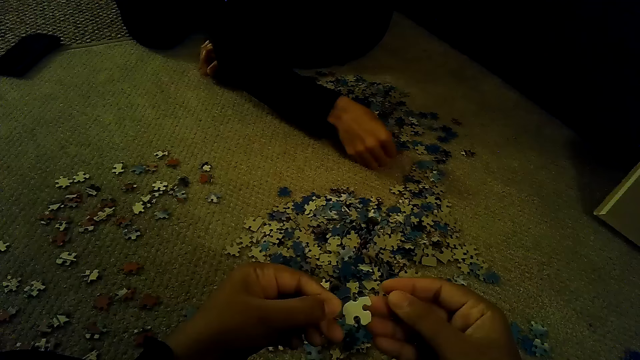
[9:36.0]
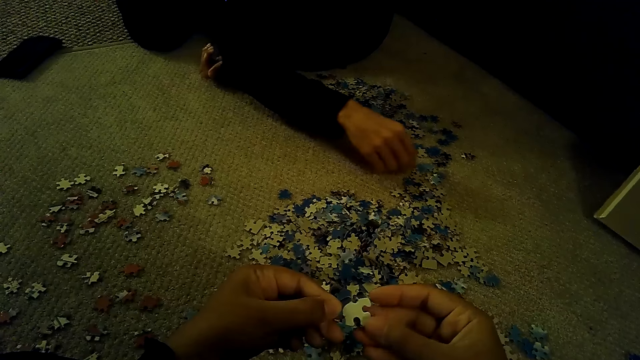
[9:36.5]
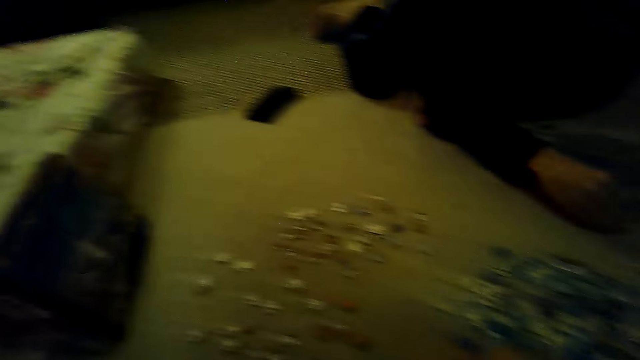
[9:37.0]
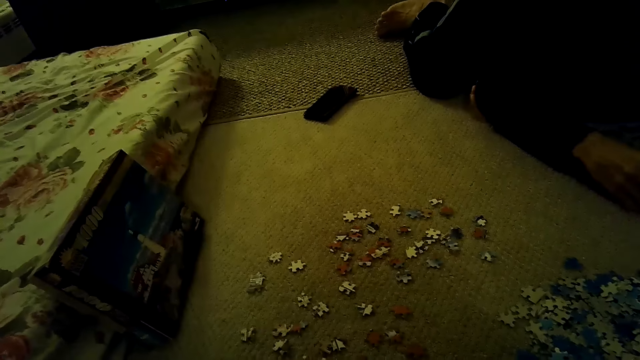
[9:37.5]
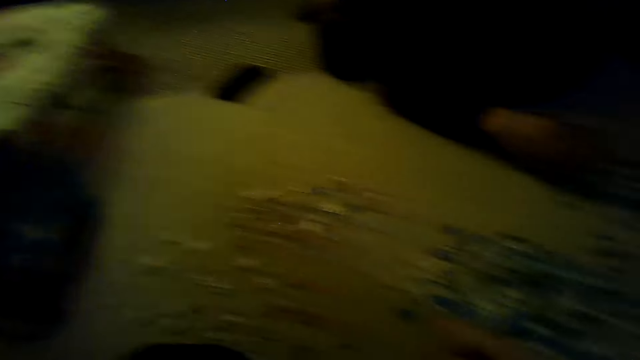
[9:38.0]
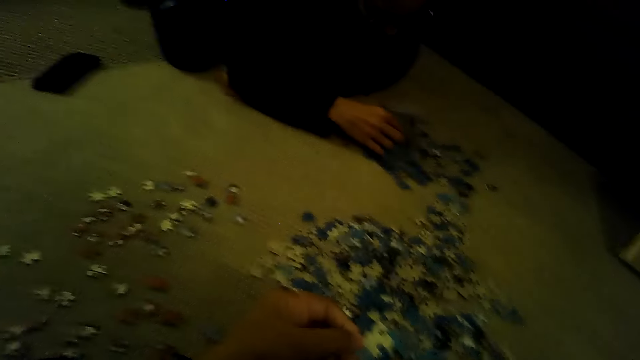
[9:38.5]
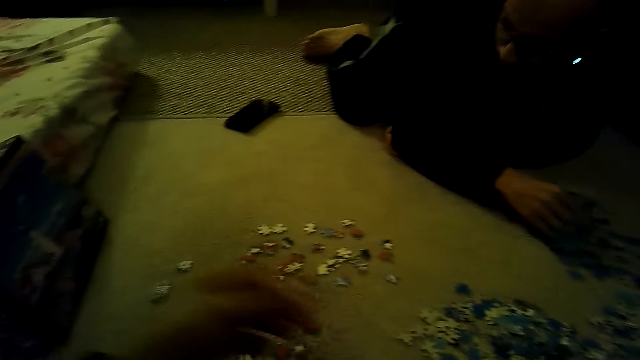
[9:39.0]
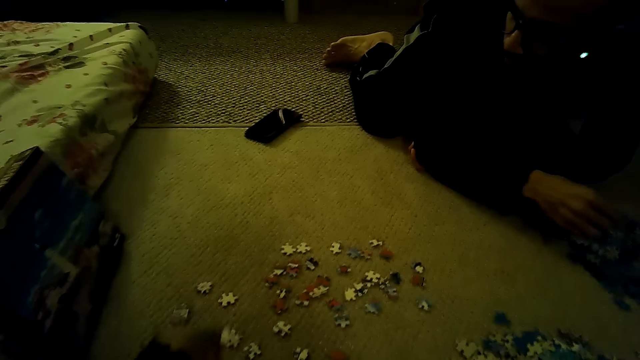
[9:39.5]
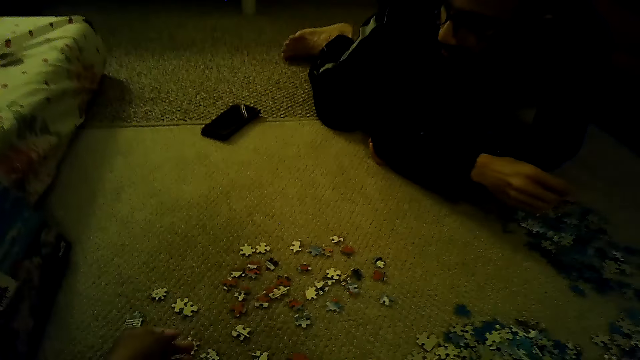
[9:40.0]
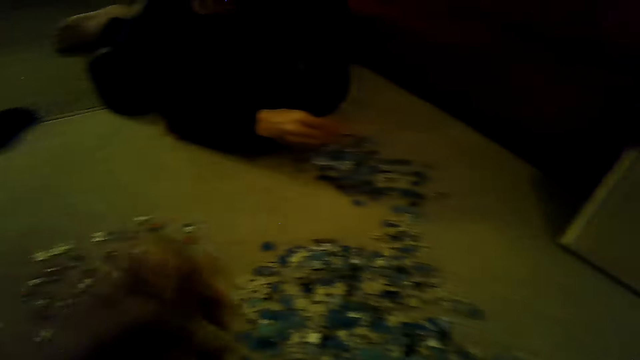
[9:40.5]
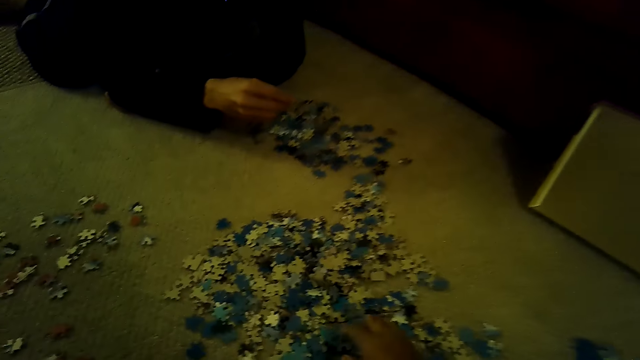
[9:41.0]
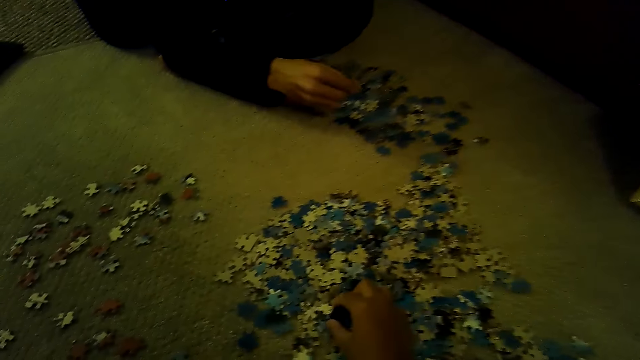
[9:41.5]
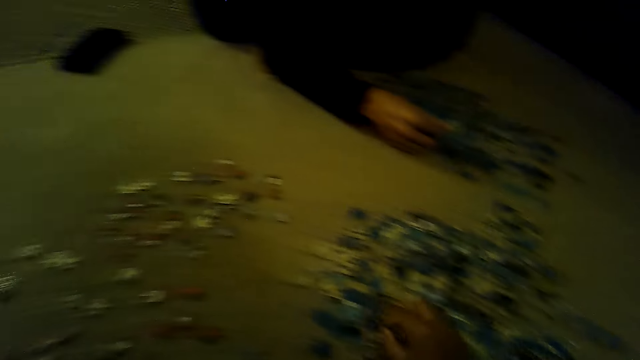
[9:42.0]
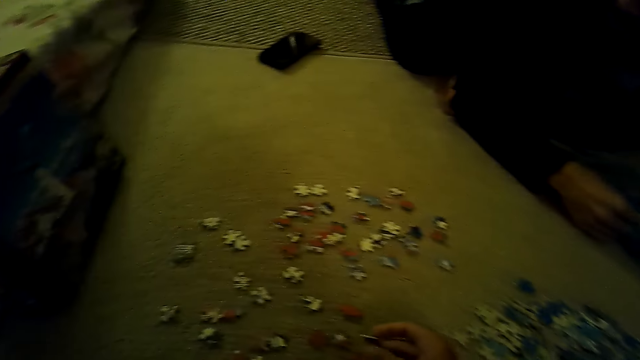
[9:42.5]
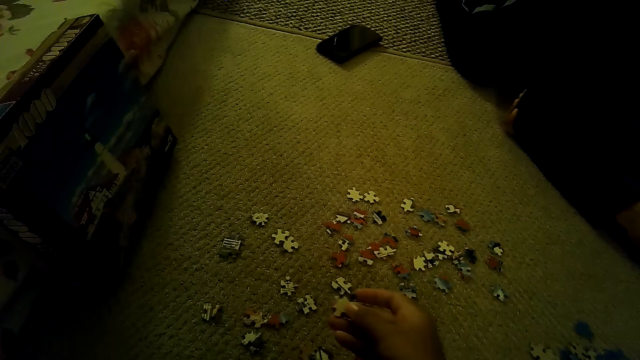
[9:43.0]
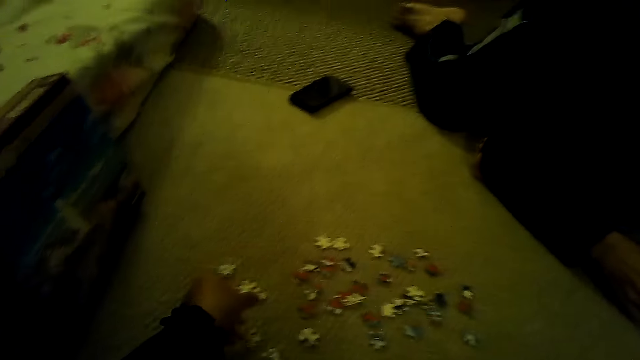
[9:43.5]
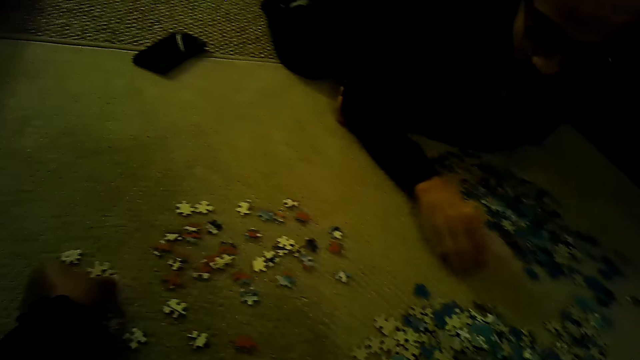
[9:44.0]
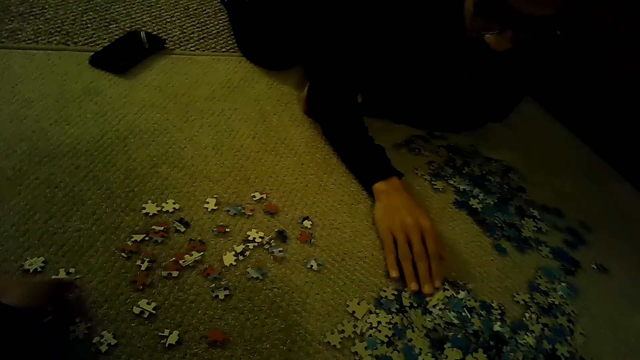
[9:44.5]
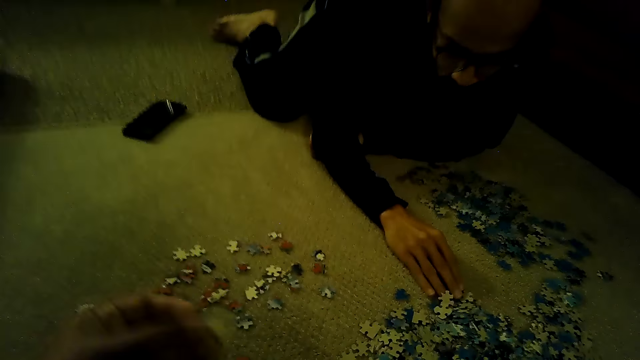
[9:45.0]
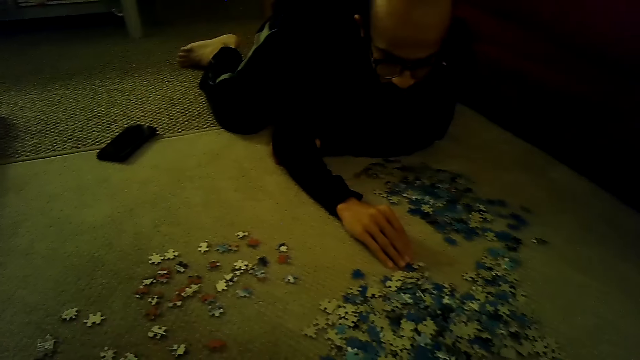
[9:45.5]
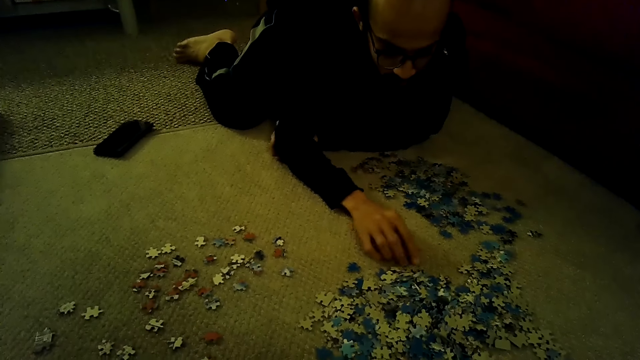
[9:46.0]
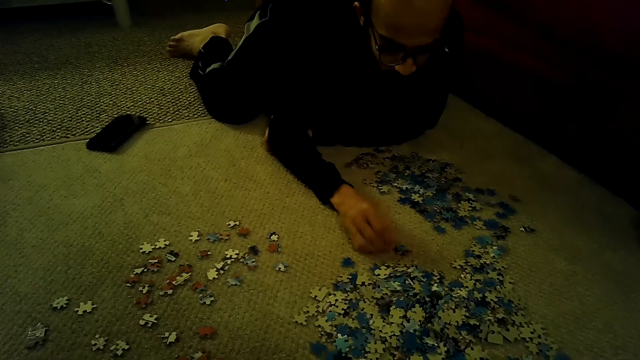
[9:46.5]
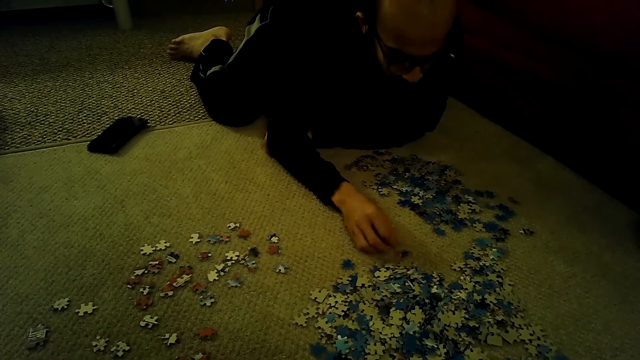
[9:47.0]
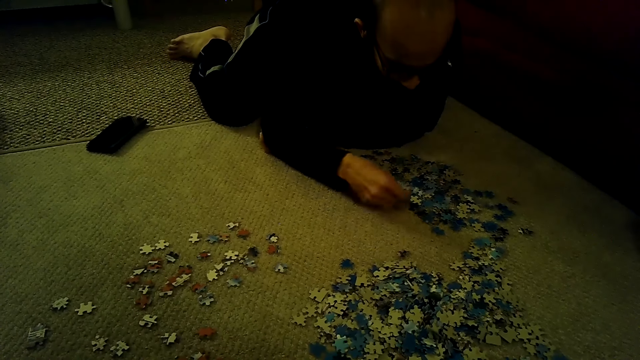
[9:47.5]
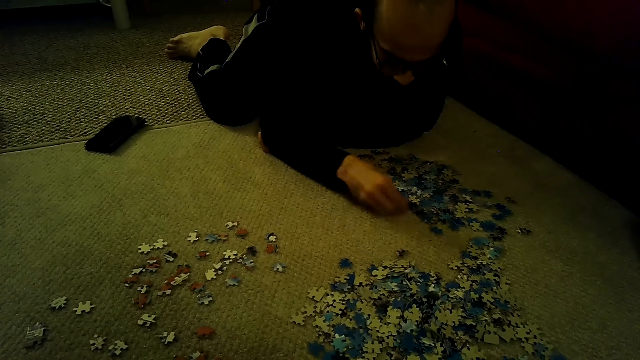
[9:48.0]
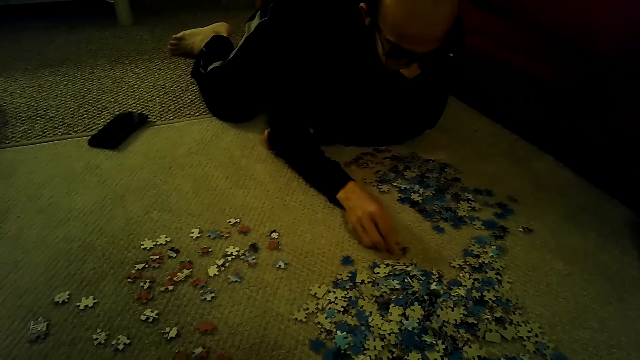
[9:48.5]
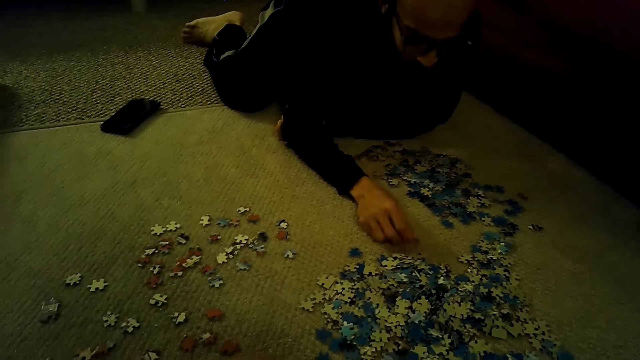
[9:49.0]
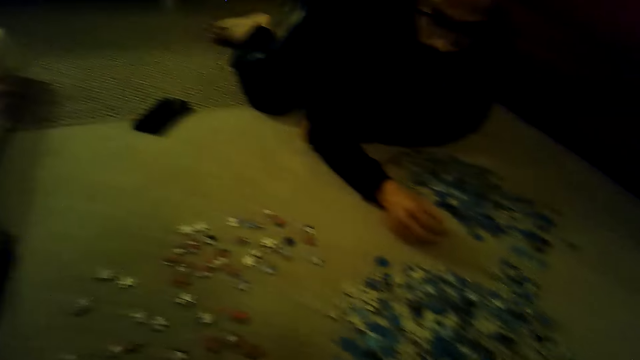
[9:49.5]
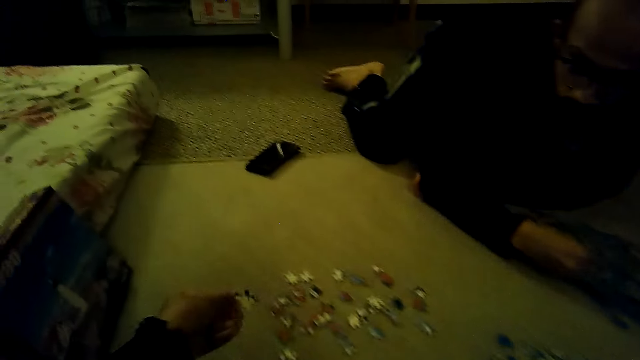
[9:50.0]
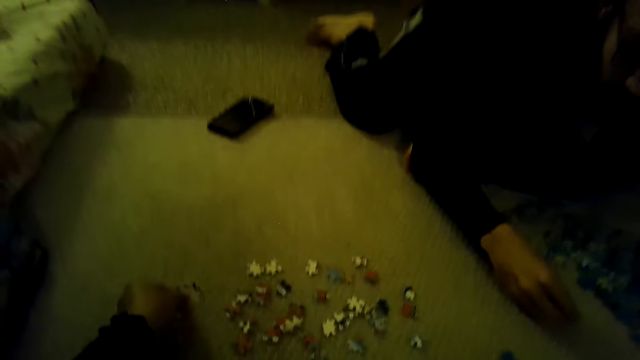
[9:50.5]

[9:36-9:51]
The camera wearer looks around. A man moves jigsaw puzzle pieces. The camera wearer plays a jigsaw puzzle game.

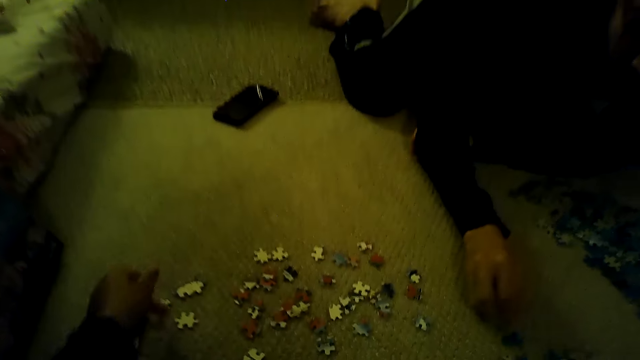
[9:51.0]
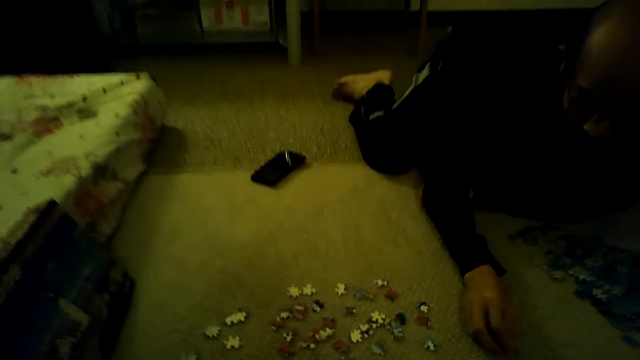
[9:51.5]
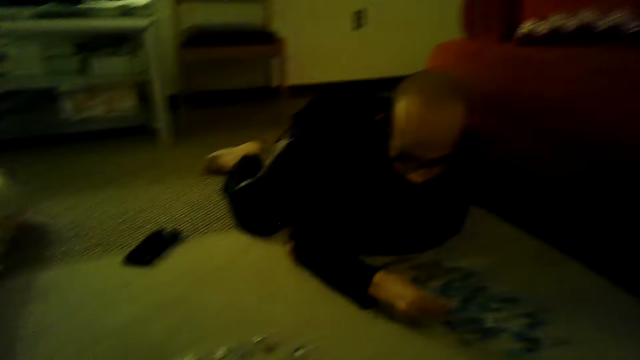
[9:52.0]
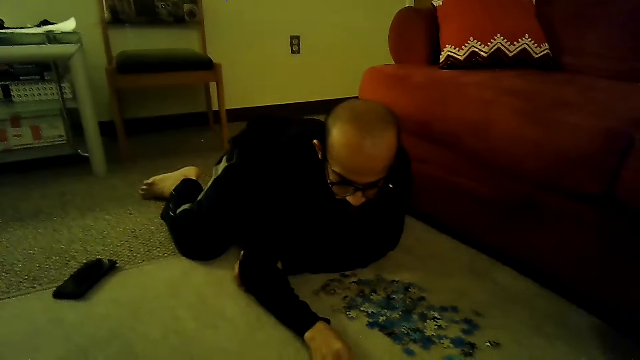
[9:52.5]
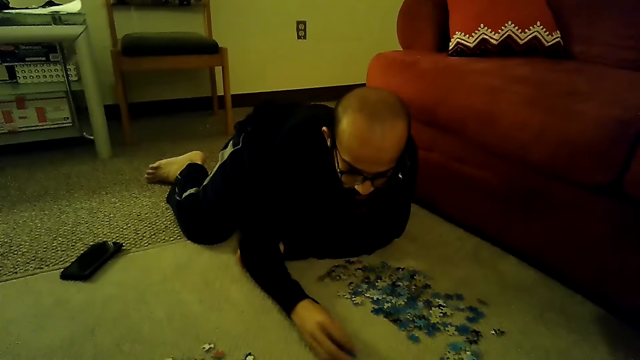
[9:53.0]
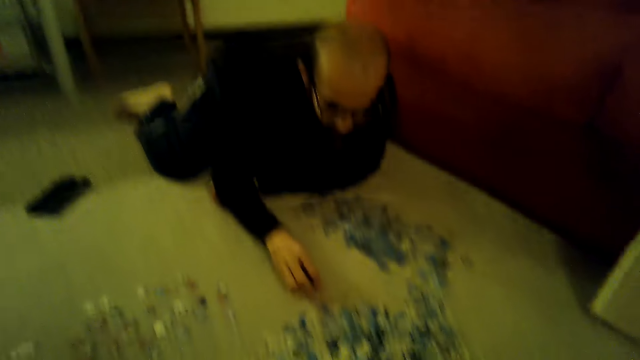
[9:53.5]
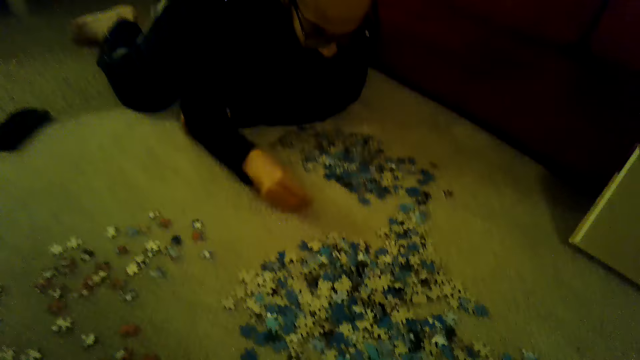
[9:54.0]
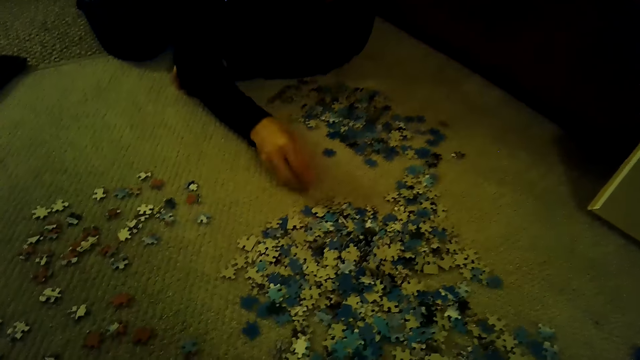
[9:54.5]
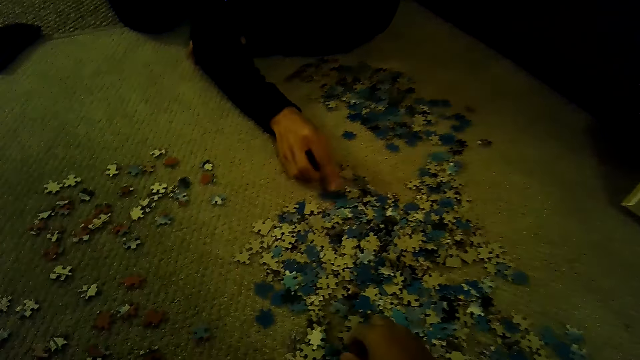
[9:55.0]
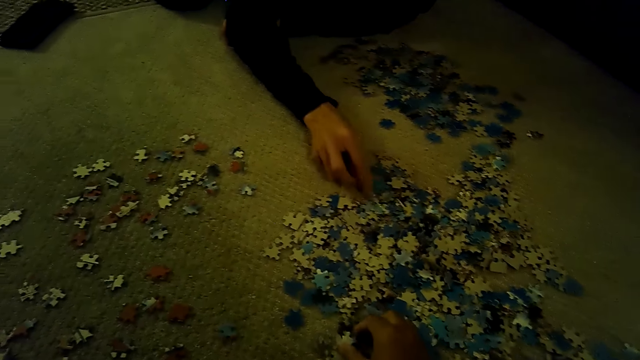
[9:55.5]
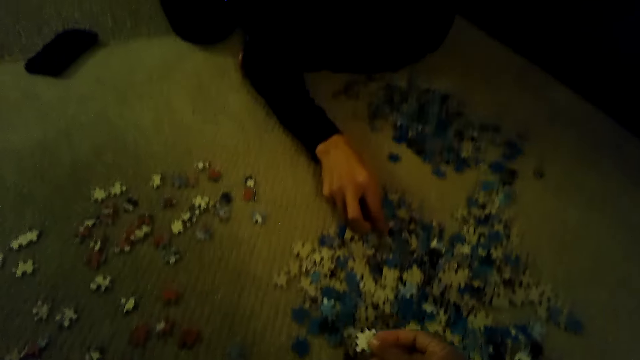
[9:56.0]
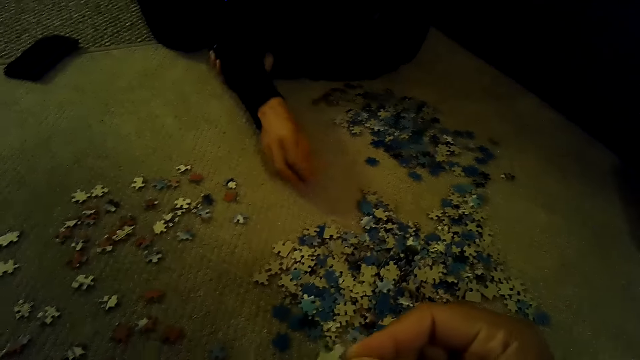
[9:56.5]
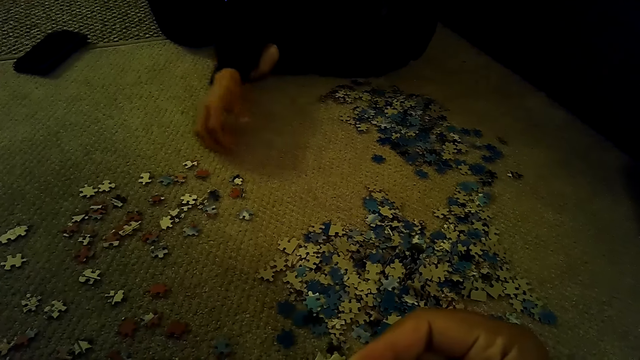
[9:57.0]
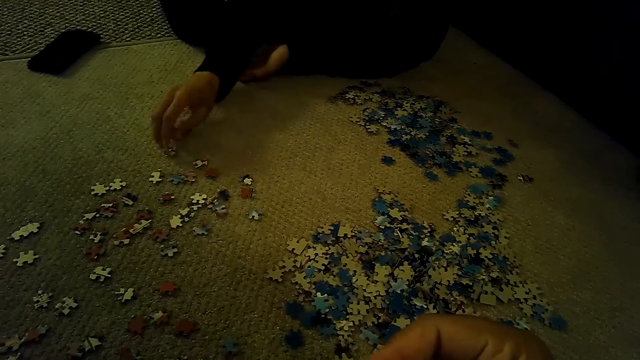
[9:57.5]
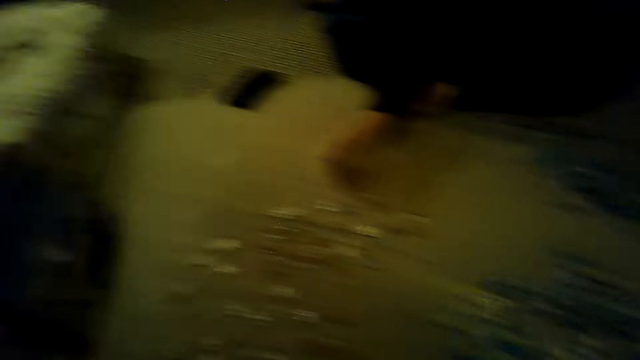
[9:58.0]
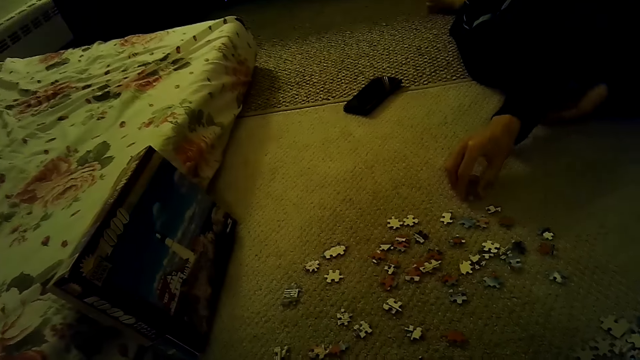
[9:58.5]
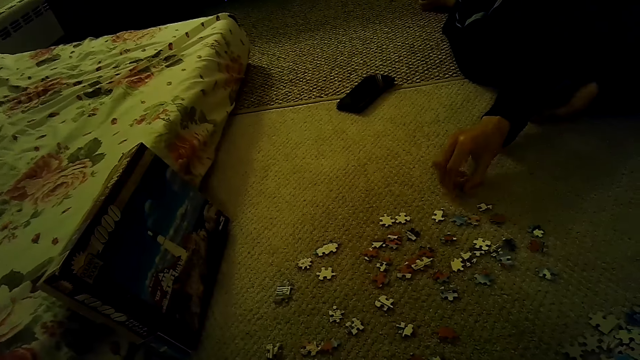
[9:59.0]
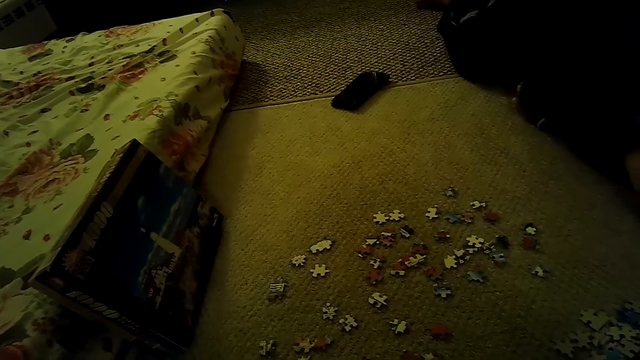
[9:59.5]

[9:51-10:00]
The camera wearer stares at a man. They stare at the pieces of the jigsaw puzzle. They sort the pieces of the jigsaw puzzle. They stare at the box of the jigsaw puzzle.
